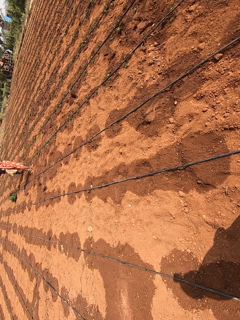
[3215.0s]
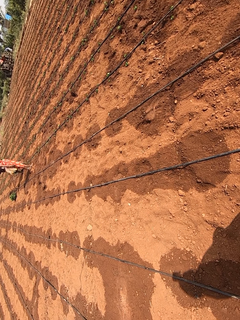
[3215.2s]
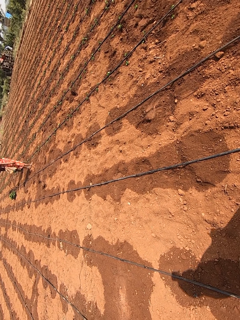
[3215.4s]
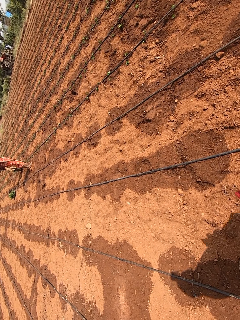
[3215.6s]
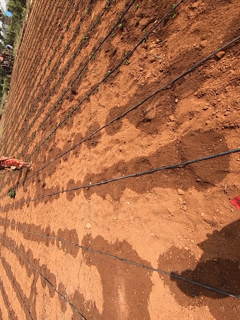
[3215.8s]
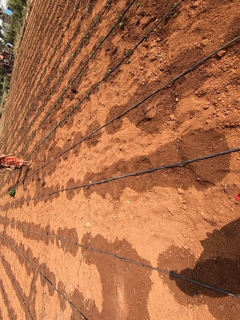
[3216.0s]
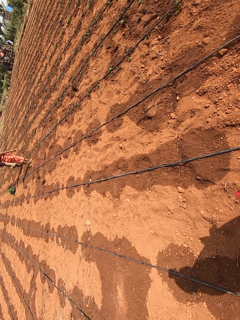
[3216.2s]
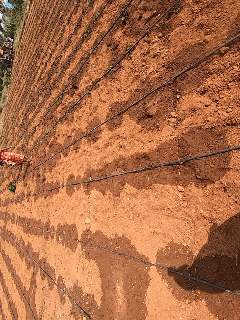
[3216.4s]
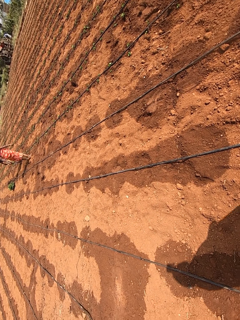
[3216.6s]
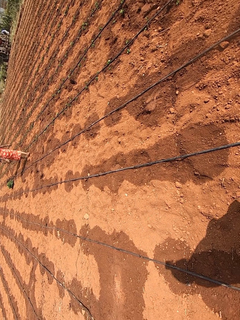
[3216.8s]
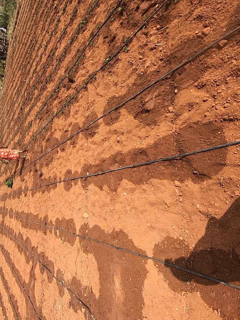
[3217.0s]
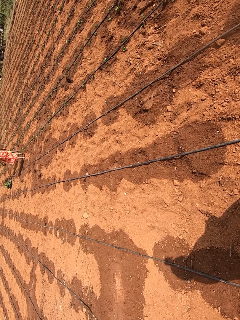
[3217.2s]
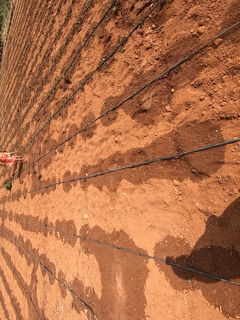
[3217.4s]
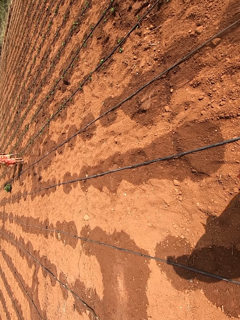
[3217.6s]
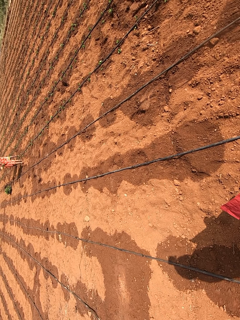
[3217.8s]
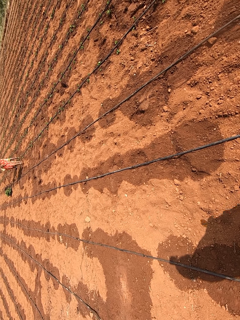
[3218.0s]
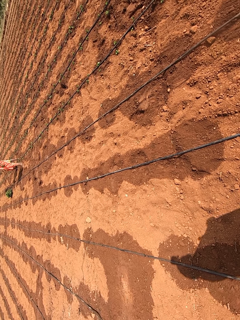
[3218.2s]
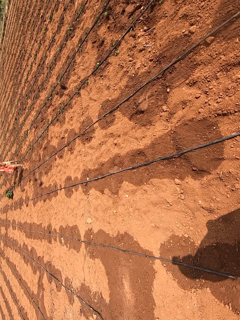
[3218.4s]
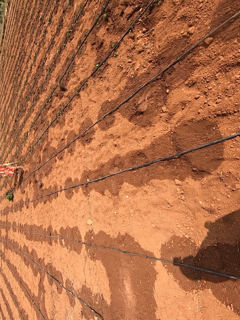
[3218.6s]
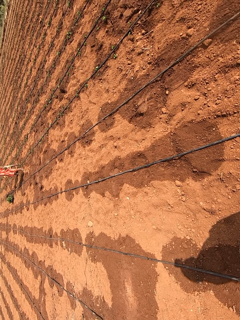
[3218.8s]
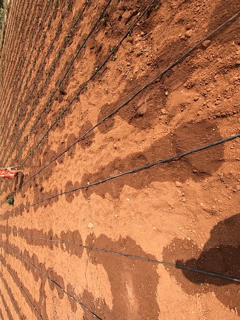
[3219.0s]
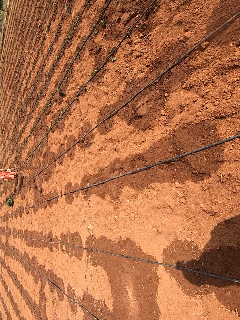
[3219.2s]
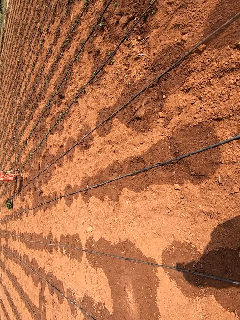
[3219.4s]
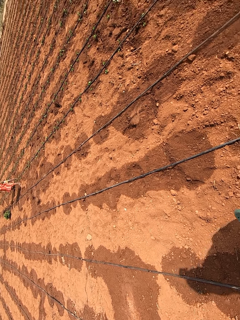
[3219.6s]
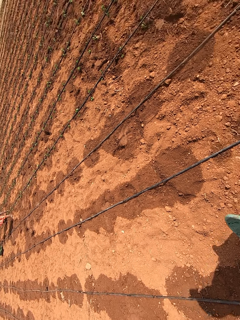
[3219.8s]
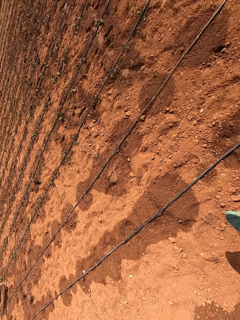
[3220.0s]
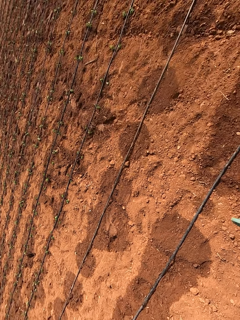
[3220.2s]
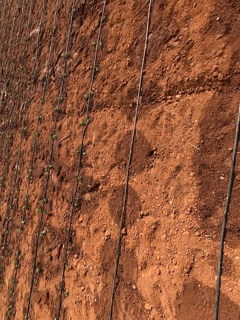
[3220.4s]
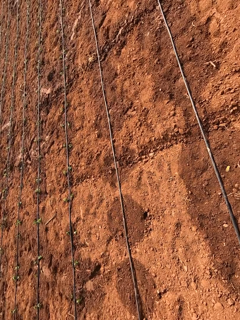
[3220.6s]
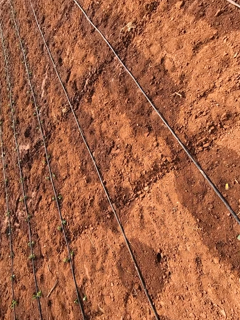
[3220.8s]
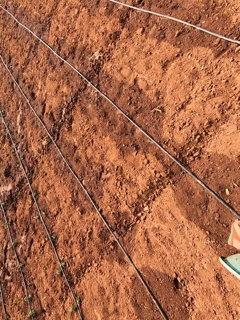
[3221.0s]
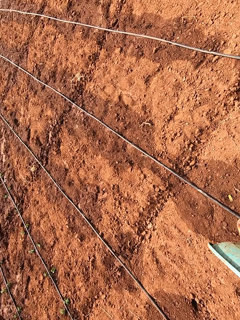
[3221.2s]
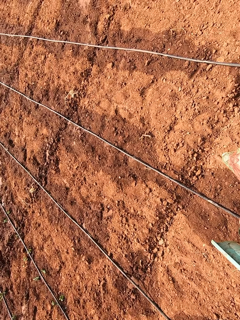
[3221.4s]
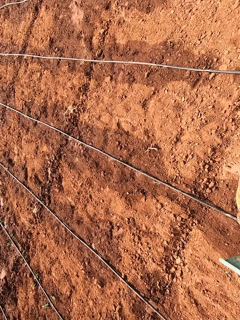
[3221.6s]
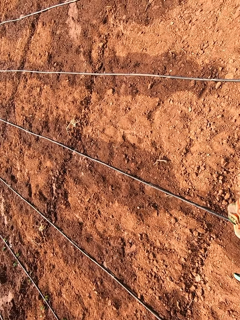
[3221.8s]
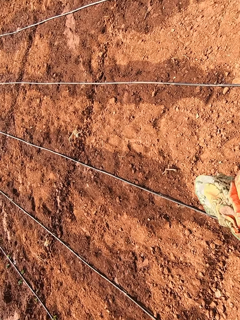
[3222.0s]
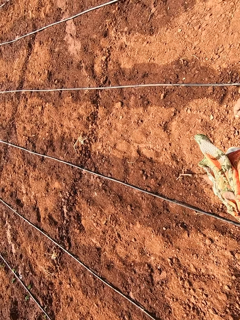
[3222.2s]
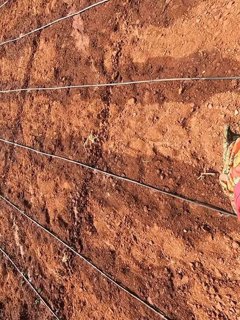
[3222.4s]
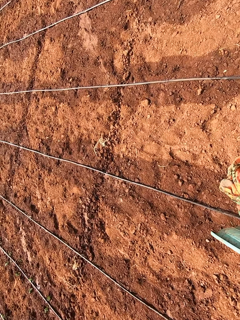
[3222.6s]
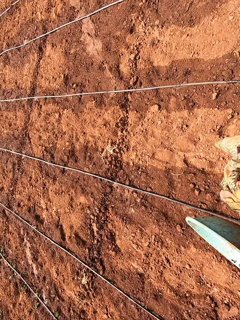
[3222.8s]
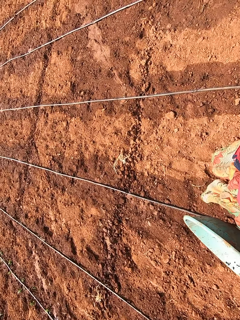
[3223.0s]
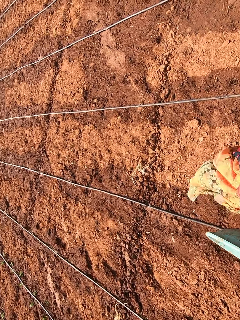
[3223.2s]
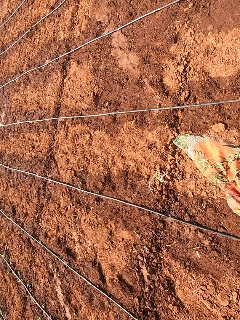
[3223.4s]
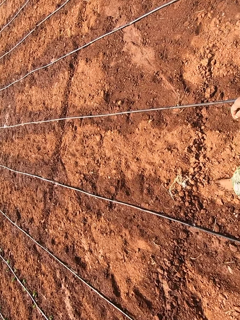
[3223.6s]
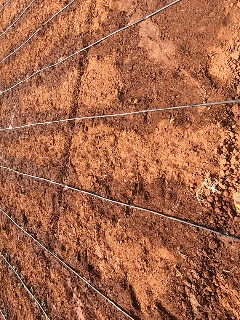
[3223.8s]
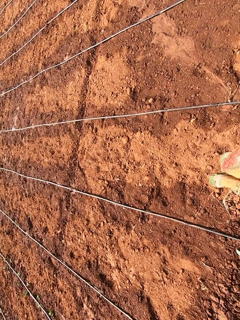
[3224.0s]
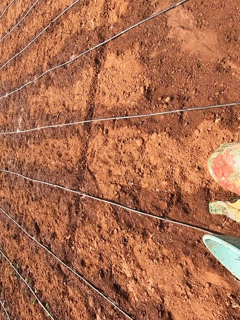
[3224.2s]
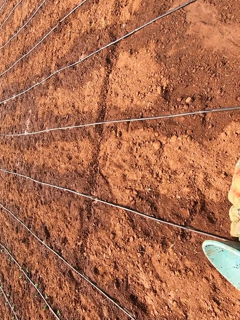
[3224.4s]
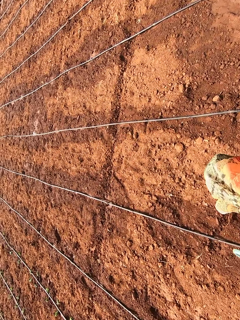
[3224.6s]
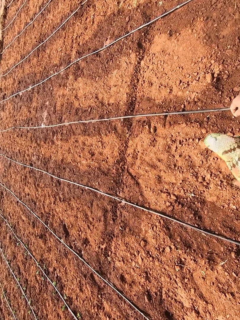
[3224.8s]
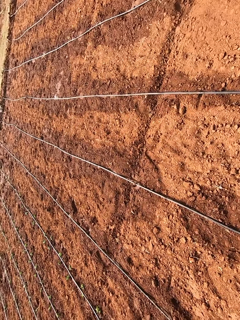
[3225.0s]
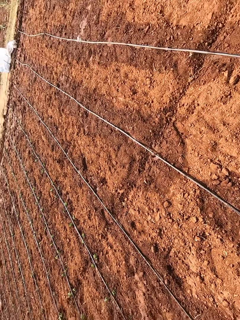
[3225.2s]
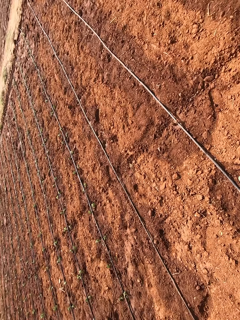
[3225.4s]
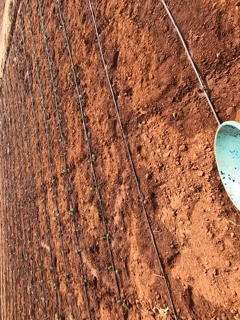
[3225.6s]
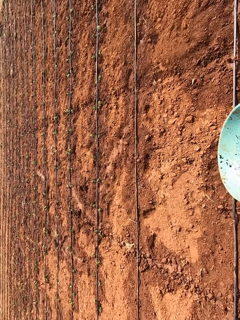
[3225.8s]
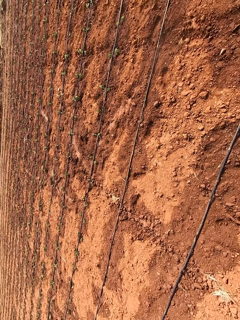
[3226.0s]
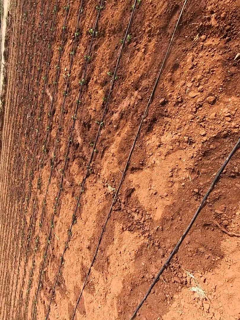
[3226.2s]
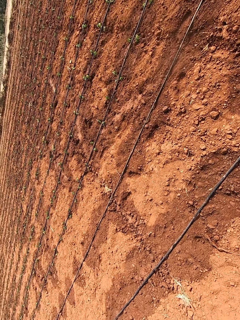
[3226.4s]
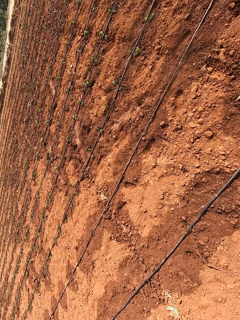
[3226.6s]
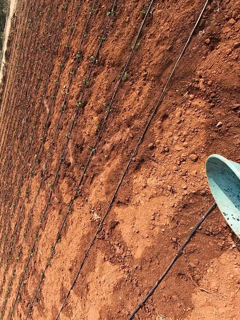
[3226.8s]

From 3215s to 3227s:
The camera wearer walks around in the farm.

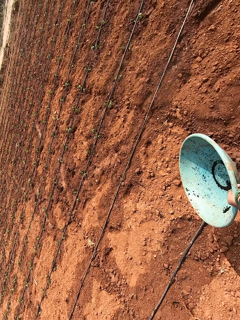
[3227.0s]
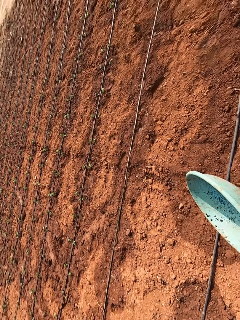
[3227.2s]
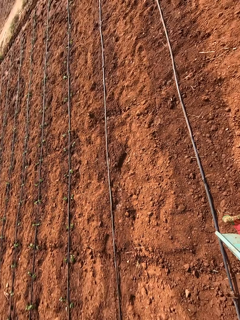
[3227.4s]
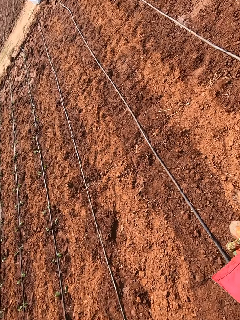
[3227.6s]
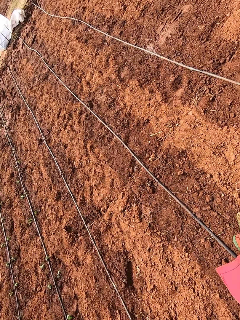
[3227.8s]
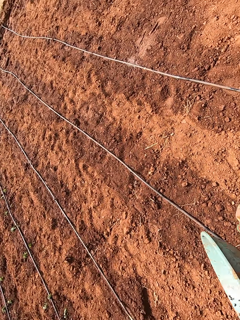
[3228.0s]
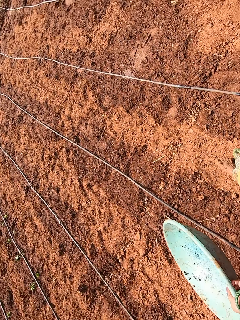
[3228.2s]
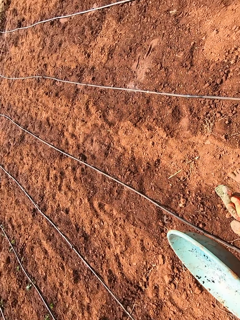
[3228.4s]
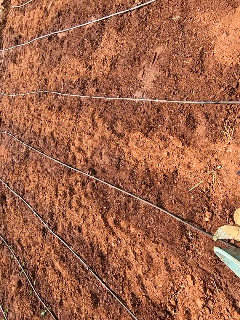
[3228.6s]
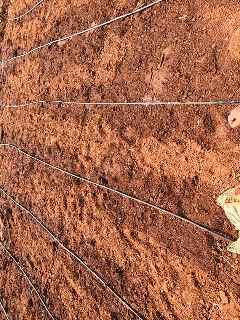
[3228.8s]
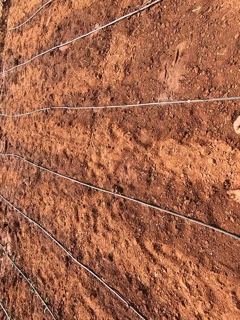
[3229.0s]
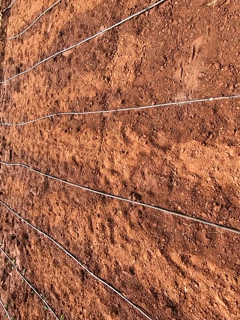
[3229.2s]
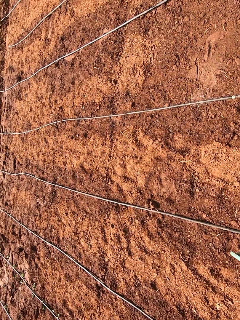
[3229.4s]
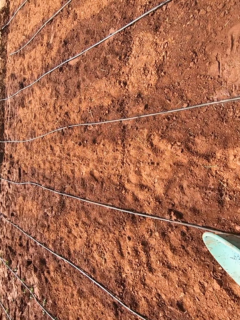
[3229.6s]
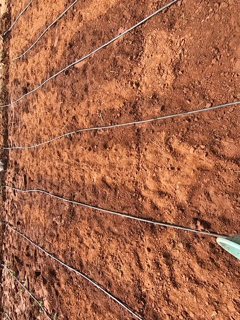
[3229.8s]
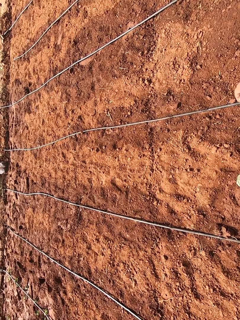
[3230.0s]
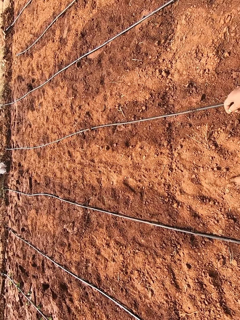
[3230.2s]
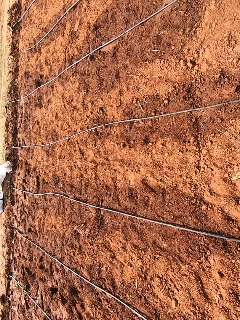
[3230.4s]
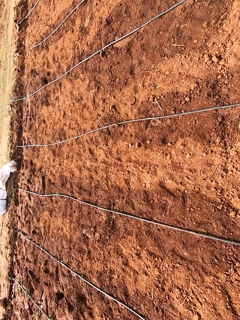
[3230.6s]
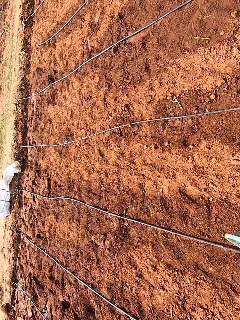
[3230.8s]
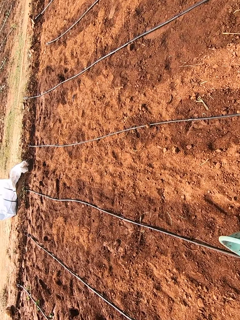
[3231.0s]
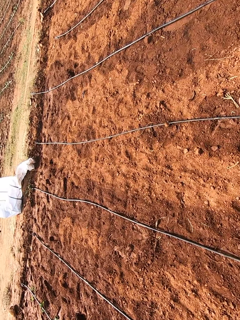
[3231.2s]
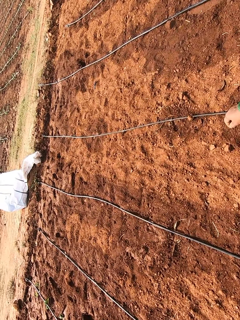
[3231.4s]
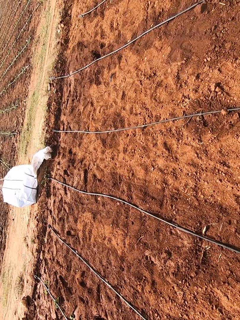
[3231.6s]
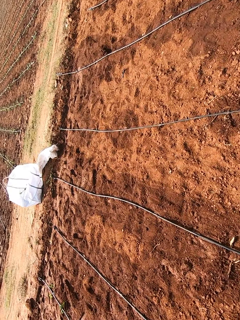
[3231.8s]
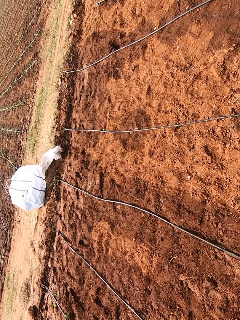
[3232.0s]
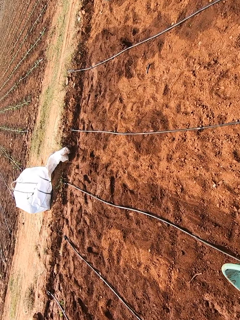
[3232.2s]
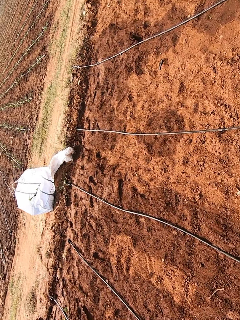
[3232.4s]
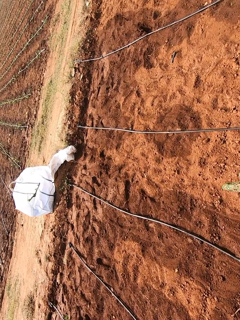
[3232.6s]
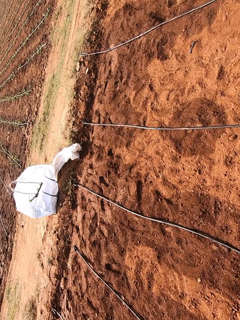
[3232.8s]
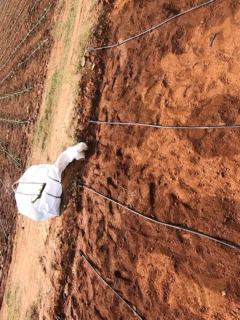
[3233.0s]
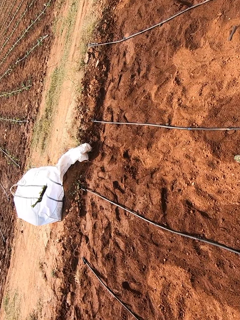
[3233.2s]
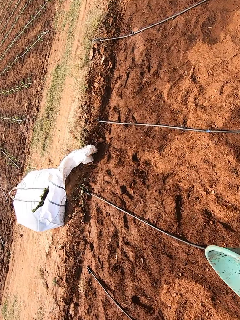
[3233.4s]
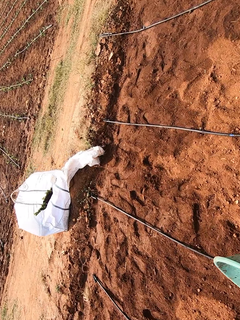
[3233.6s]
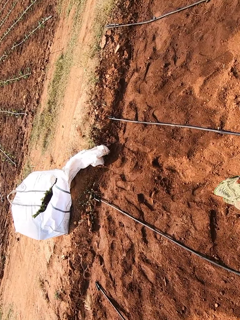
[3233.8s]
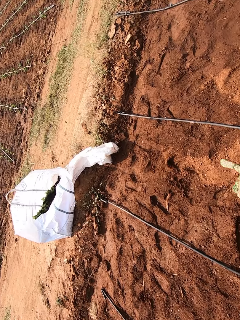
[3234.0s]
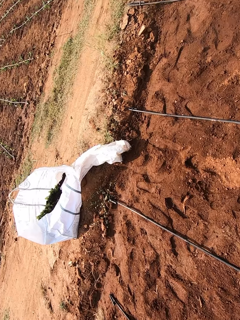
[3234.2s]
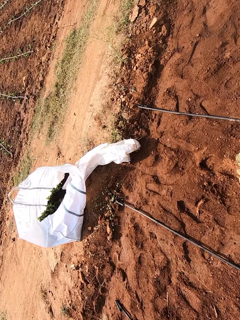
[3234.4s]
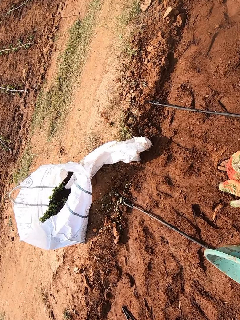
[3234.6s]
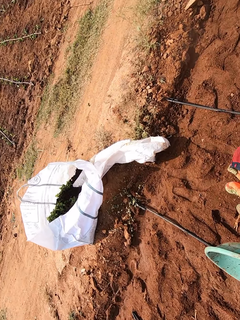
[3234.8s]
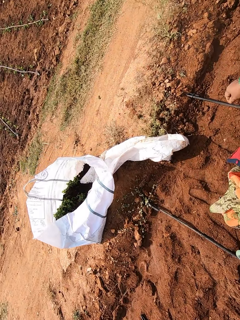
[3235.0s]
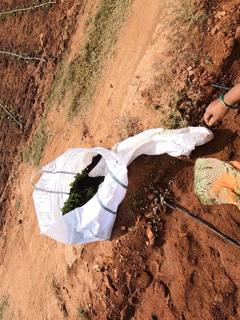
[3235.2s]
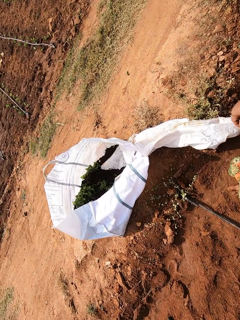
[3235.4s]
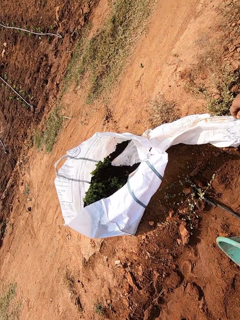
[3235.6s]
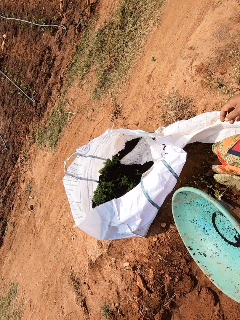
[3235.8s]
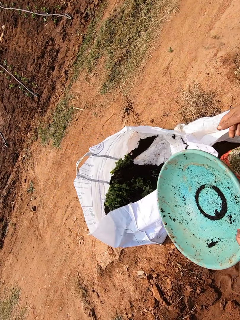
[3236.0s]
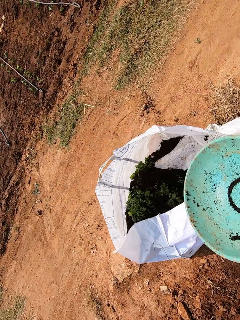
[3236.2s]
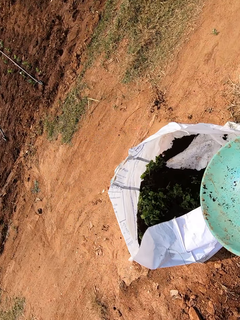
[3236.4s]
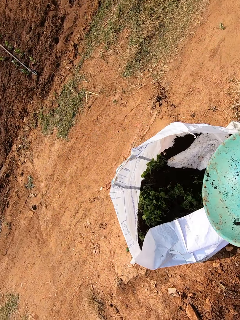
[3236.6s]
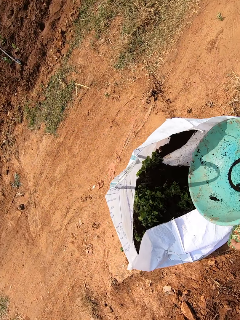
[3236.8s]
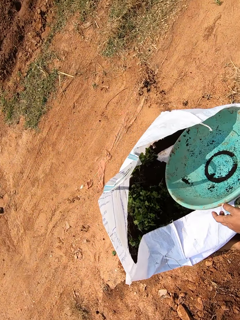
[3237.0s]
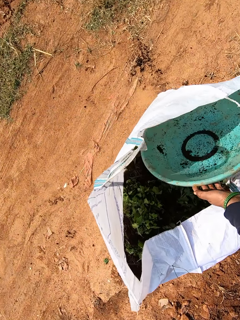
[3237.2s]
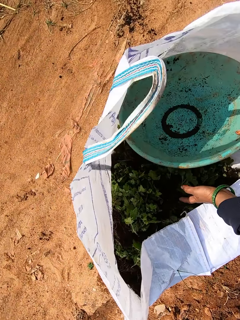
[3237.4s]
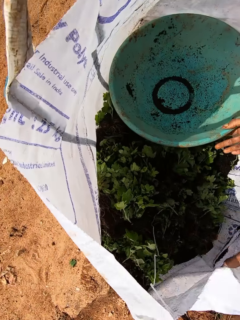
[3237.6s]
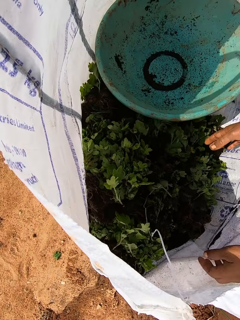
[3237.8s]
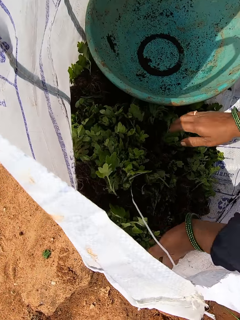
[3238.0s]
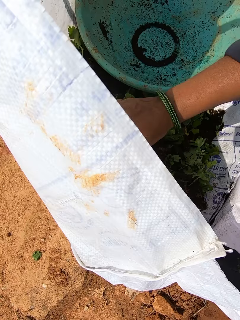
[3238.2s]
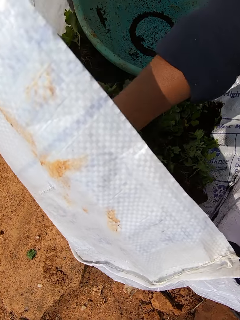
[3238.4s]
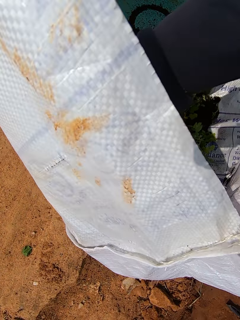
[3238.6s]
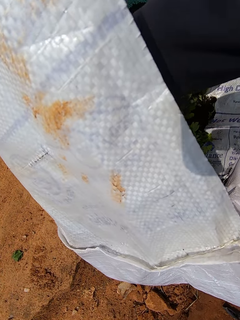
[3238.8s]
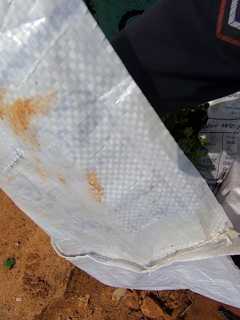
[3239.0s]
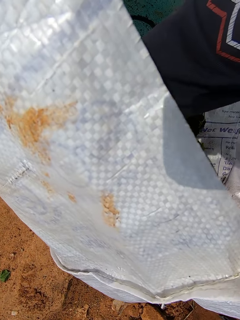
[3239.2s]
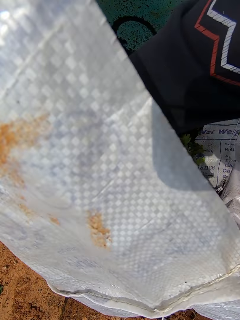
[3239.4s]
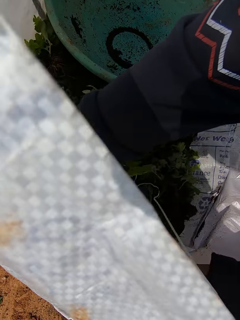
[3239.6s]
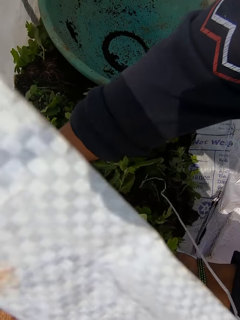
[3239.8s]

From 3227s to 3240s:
The camera wearer places the bowl in the bag or seedlings sack on the floor with her hands. She adjusts the seedlings sack with the left hand.
